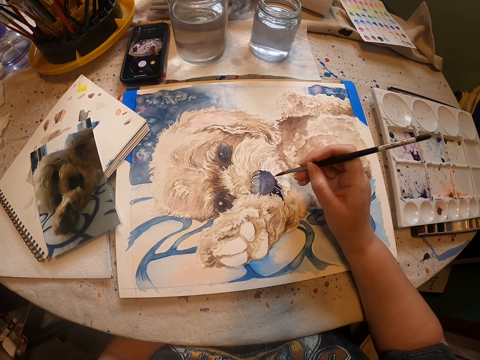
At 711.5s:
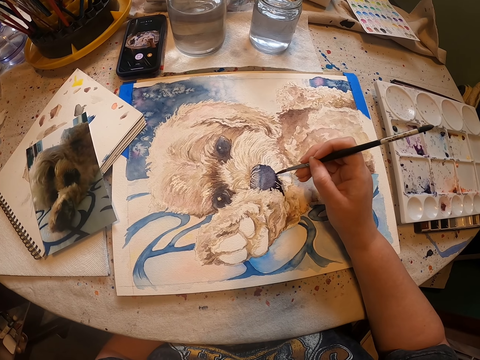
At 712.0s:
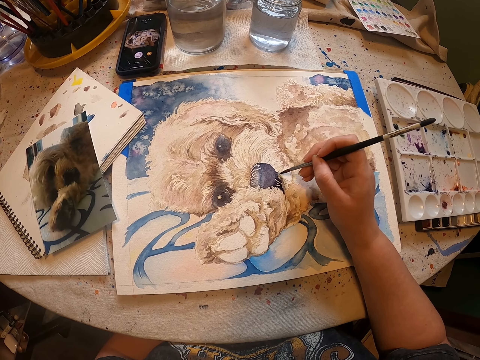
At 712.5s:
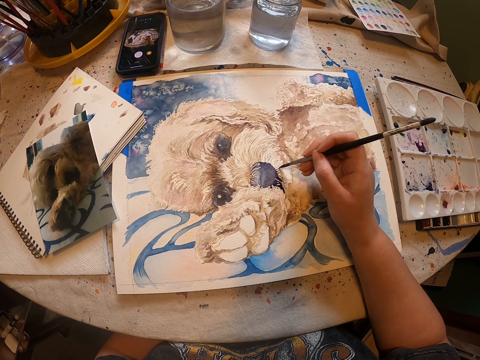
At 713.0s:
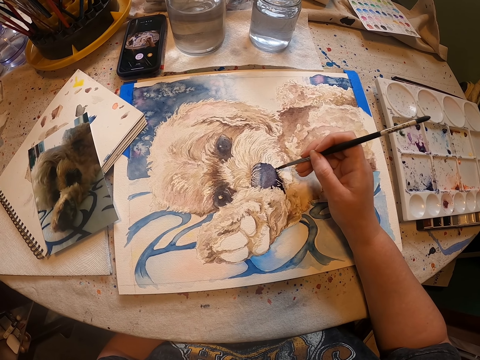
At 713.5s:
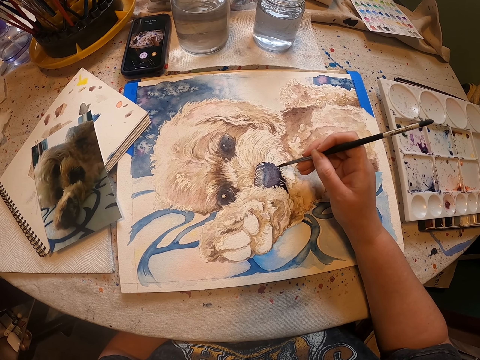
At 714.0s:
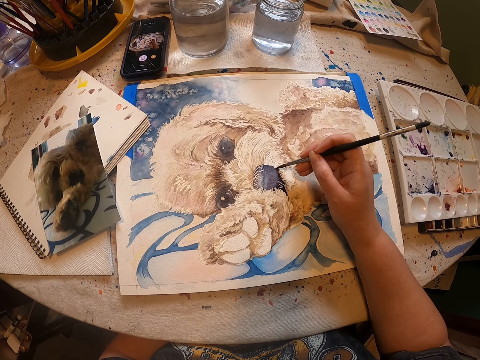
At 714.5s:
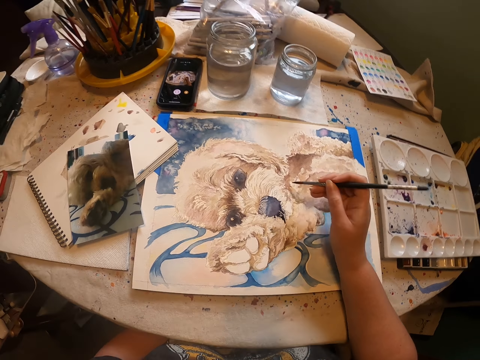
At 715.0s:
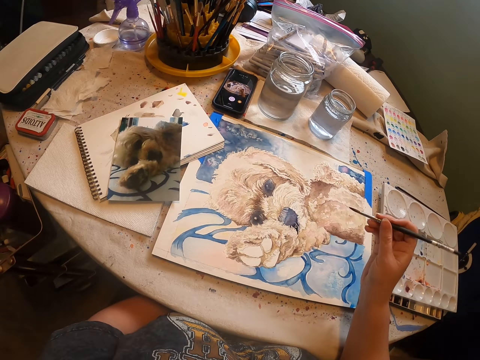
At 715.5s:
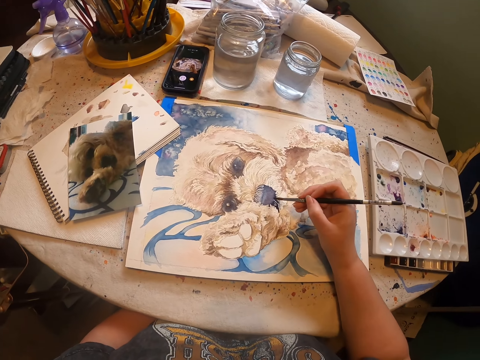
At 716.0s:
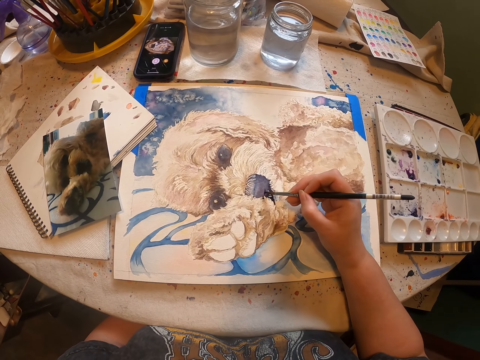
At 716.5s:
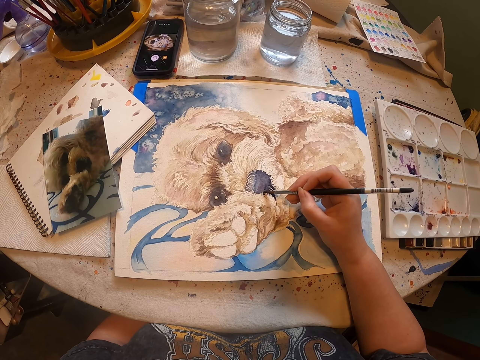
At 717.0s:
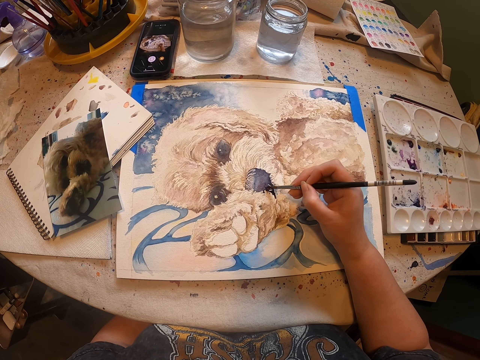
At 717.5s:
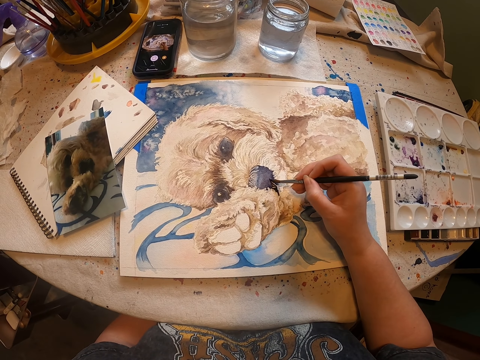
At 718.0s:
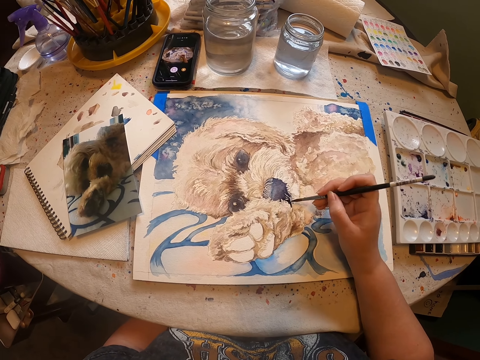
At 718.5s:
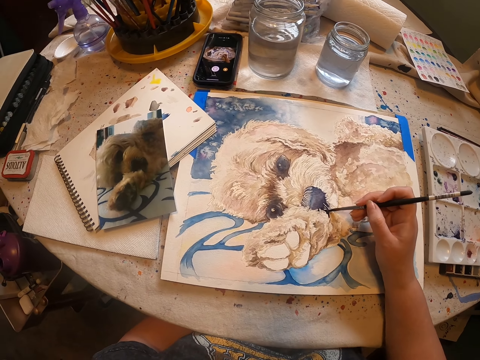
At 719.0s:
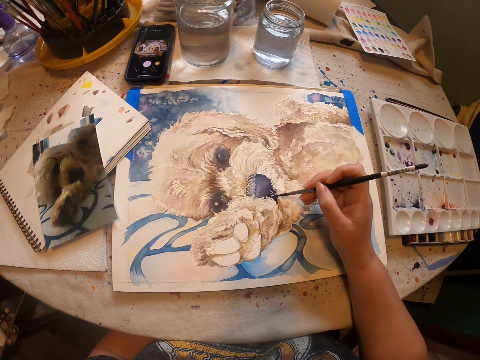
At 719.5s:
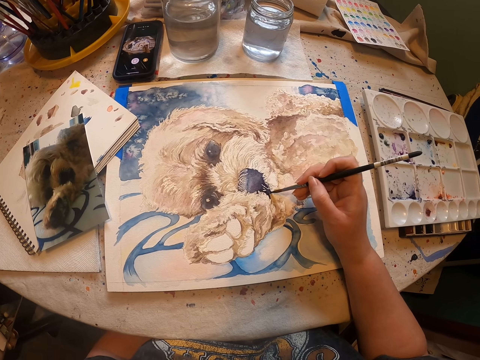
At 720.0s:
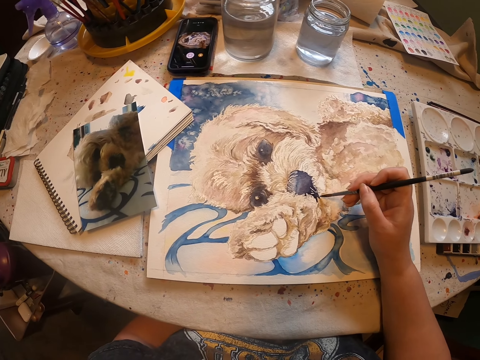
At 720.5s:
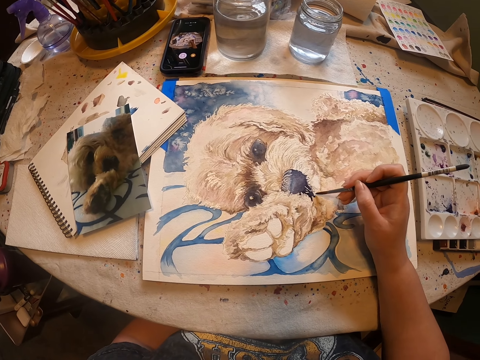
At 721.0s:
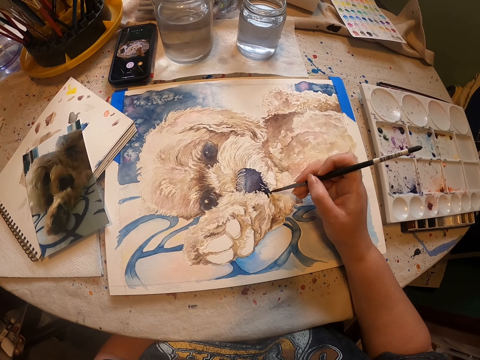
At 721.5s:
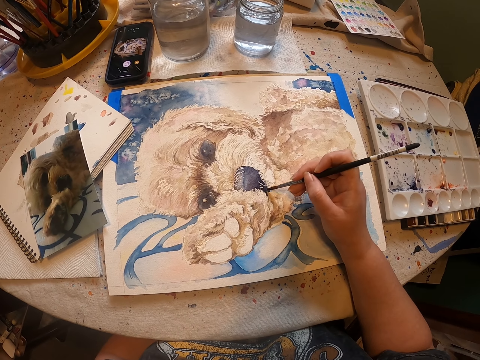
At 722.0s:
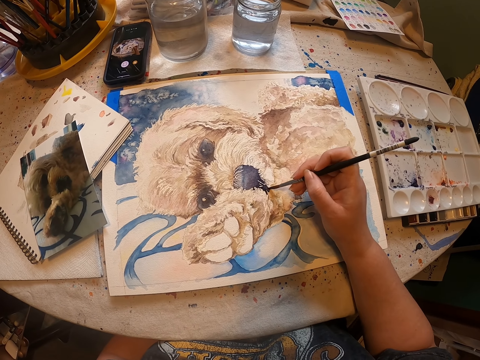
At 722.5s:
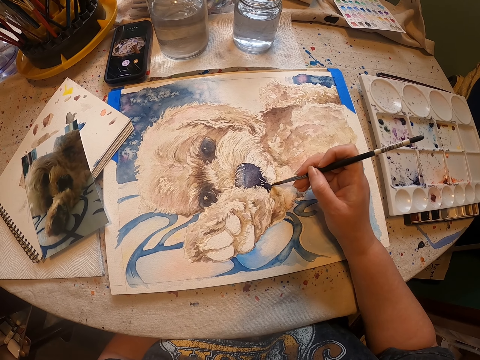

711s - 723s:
The camera wearer lifts the right hand. They paint a drawing on a piece of paper with the right hand.

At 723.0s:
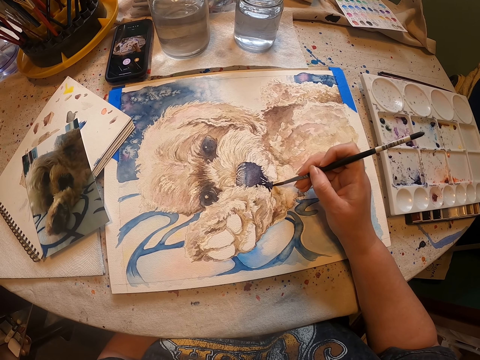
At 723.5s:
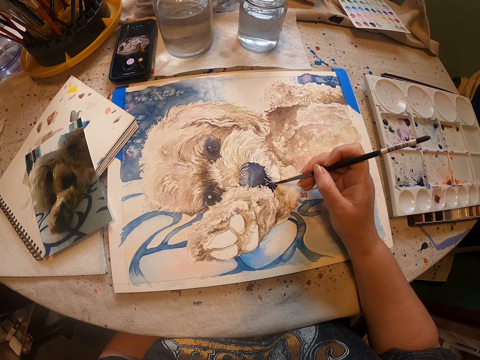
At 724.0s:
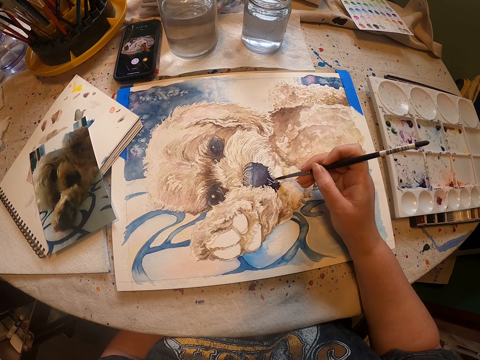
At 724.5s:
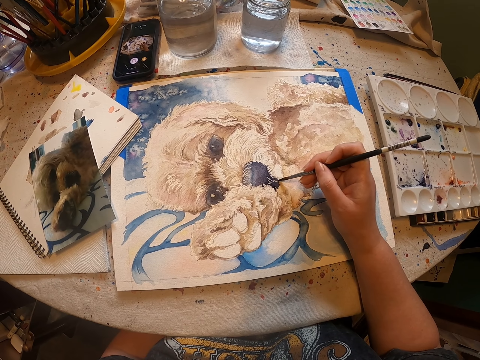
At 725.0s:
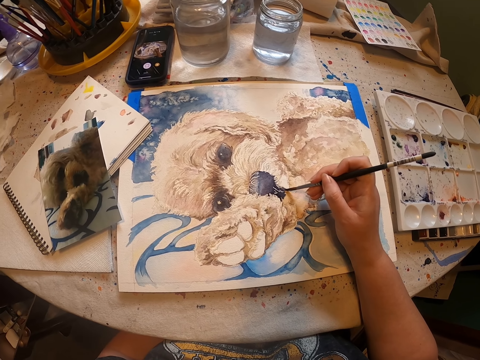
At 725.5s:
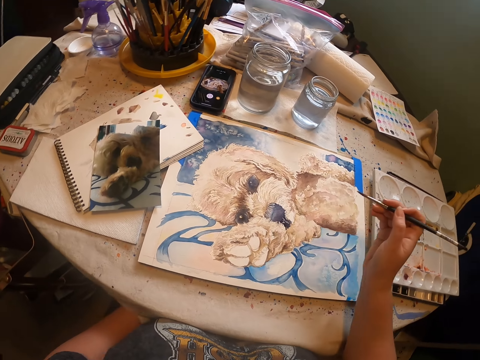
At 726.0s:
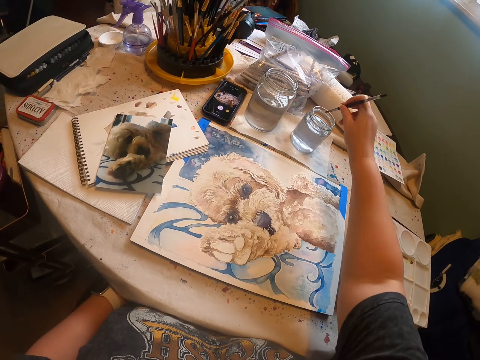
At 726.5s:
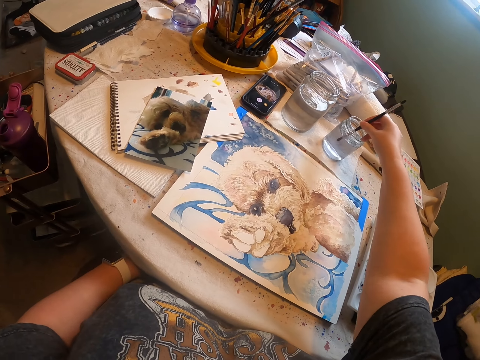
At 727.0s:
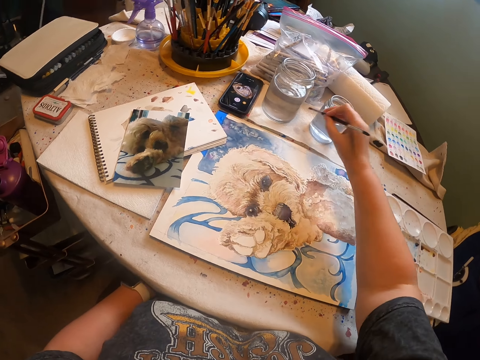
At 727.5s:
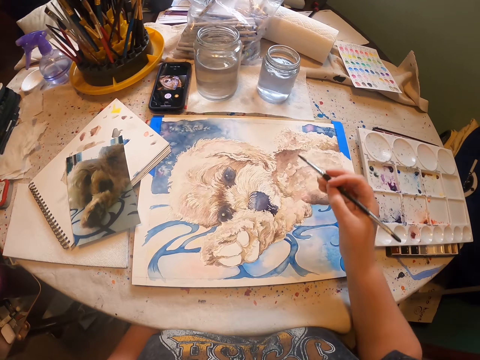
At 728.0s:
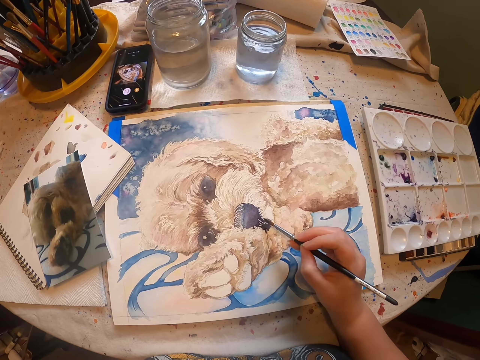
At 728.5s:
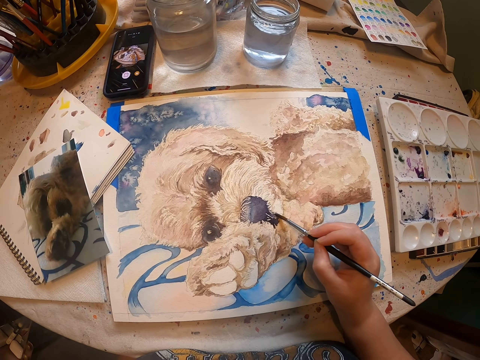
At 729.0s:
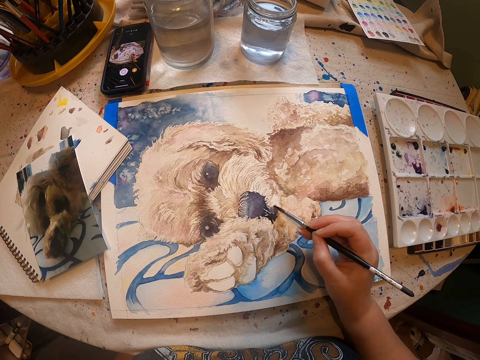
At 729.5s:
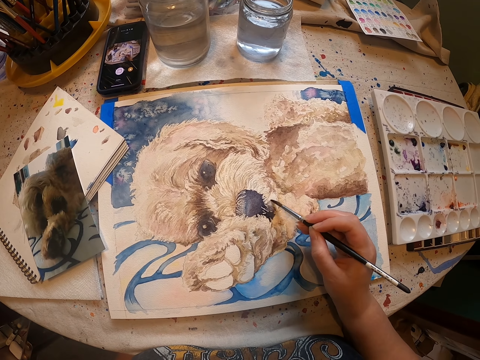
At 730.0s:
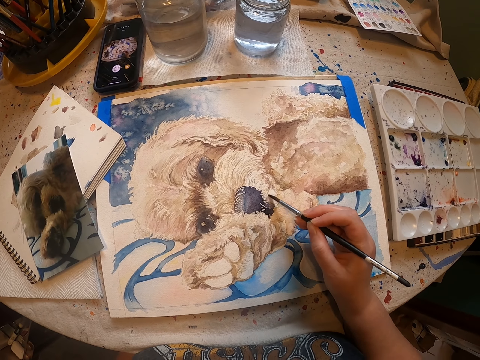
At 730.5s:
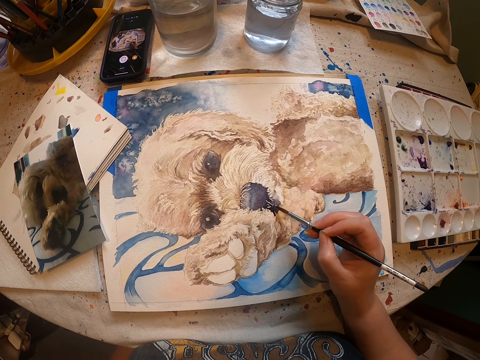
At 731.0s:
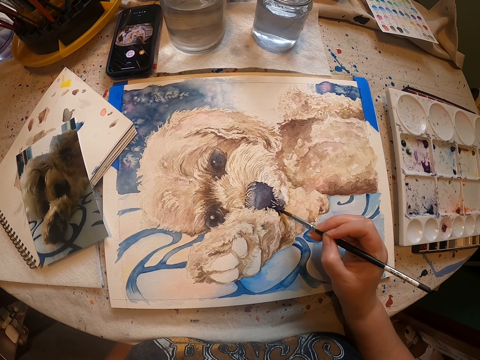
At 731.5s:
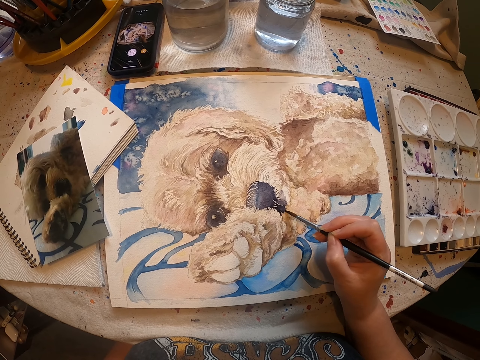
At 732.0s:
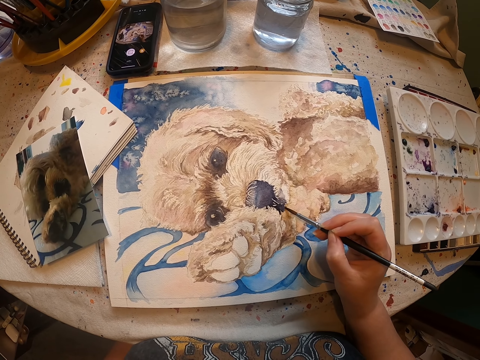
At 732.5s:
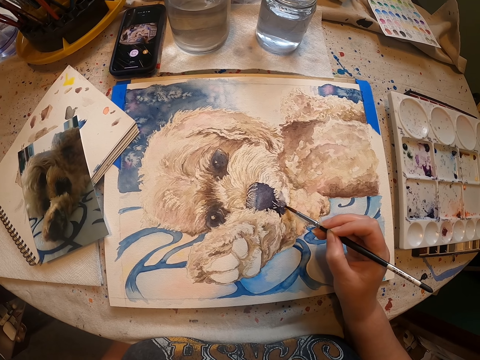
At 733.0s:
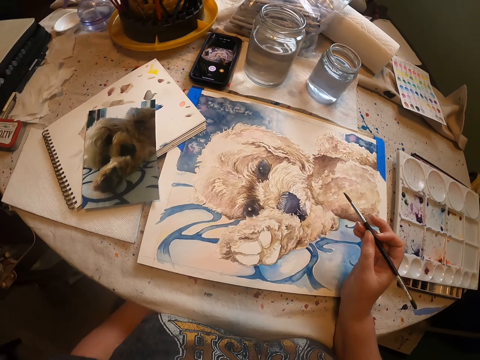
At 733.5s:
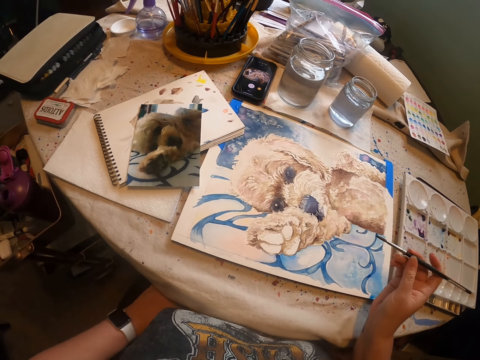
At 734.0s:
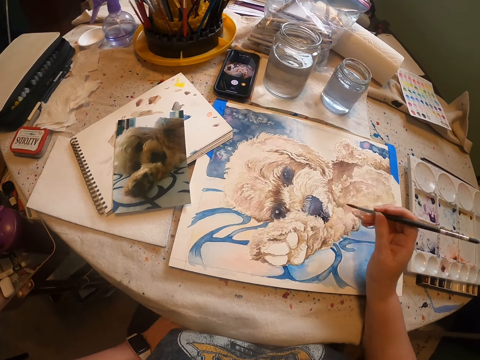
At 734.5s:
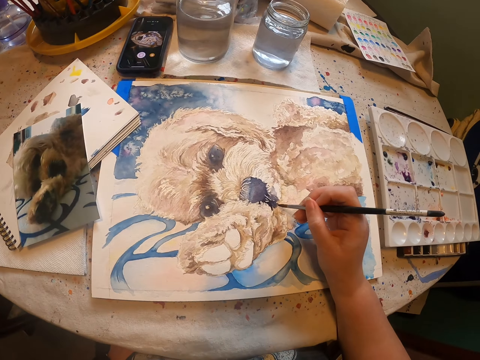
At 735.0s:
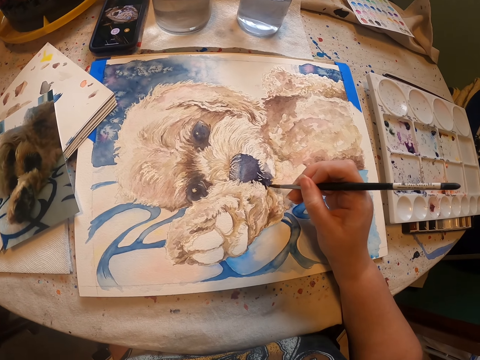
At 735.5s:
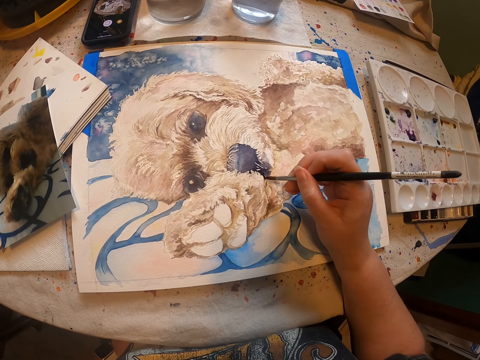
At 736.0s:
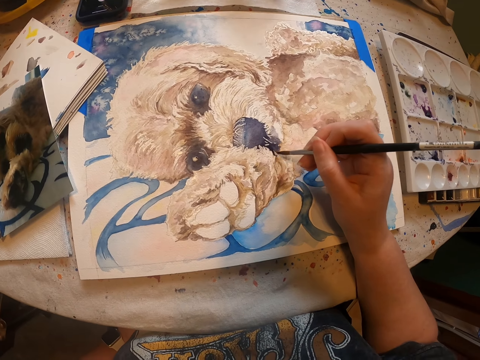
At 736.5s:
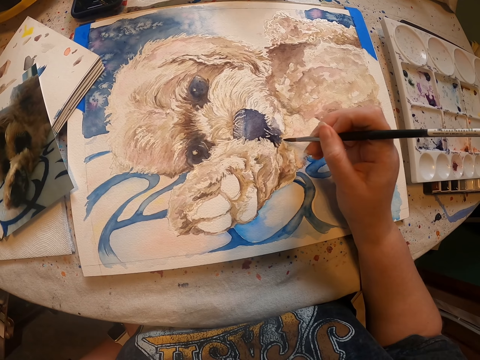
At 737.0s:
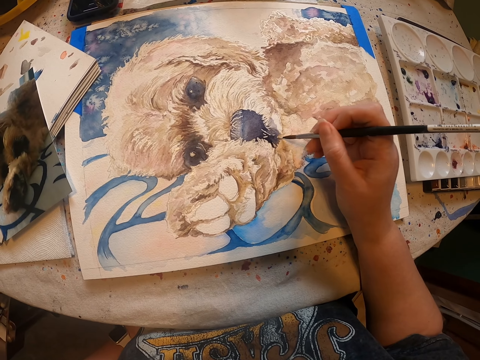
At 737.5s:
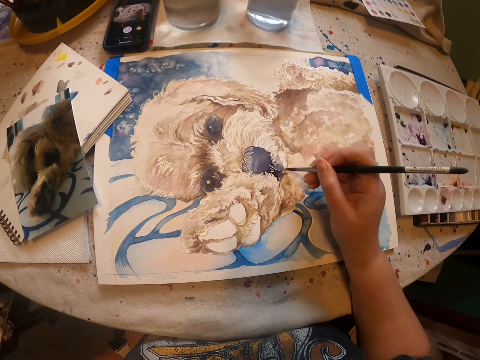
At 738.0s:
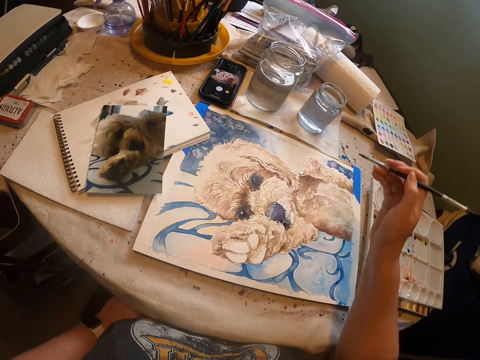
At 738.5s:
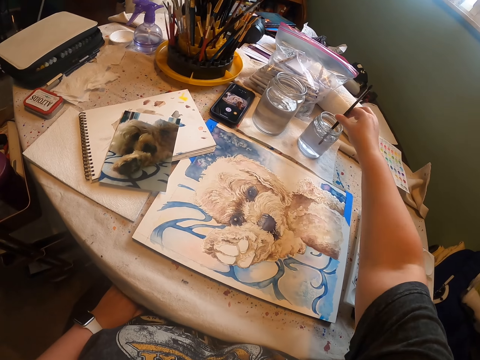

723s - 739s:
The camera wearer dips the paint brush in liquid in a can. They wipe excess liquid on a piece of paper. They paint a drawing on the piece of paper with the right hand. They dip the paint brush in liquid in the can.
